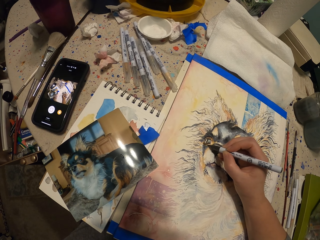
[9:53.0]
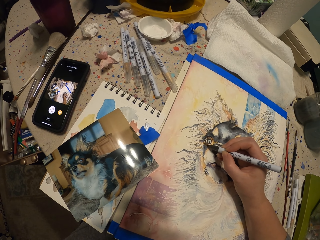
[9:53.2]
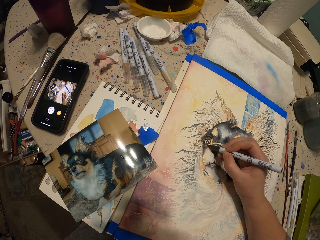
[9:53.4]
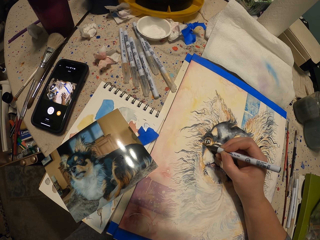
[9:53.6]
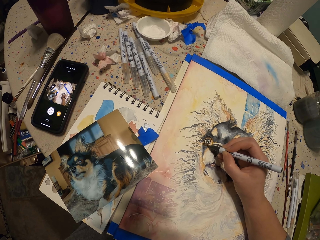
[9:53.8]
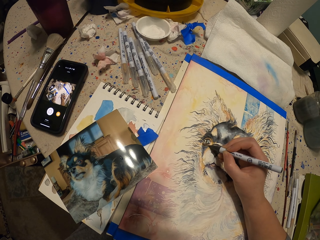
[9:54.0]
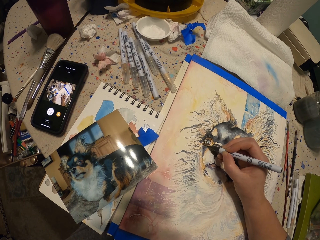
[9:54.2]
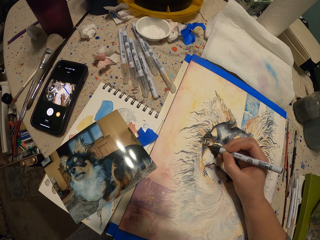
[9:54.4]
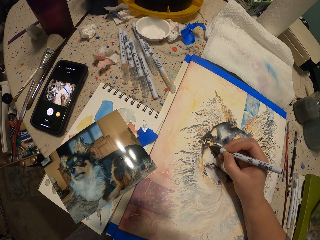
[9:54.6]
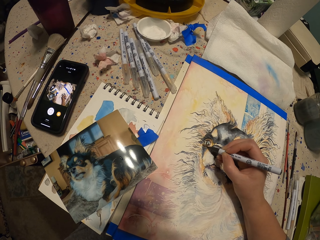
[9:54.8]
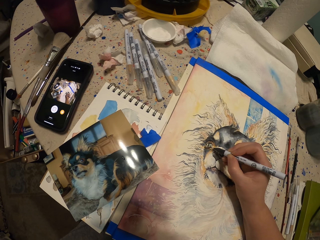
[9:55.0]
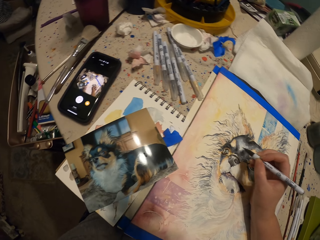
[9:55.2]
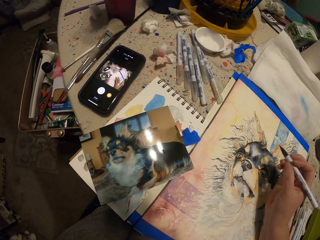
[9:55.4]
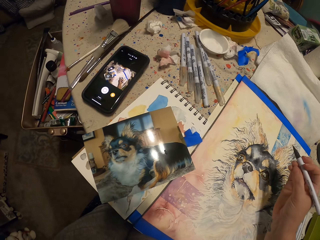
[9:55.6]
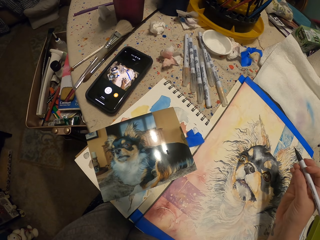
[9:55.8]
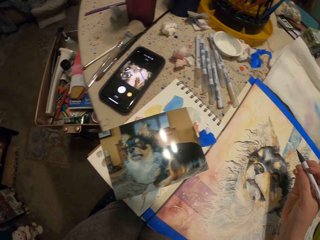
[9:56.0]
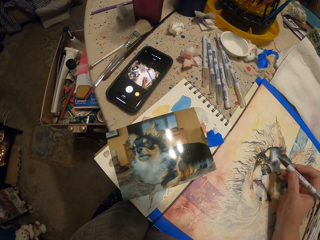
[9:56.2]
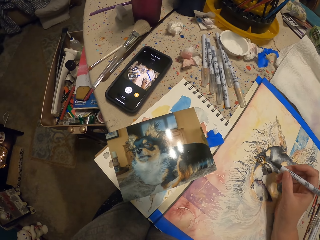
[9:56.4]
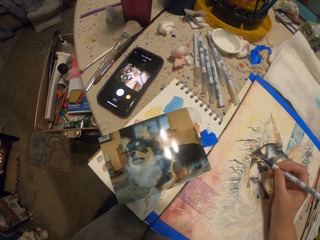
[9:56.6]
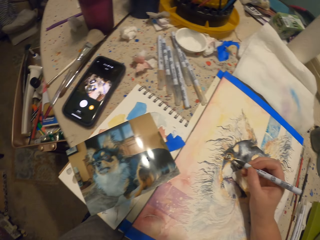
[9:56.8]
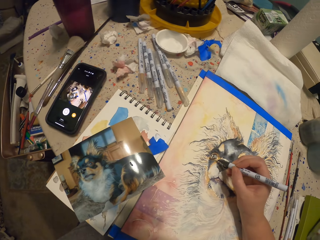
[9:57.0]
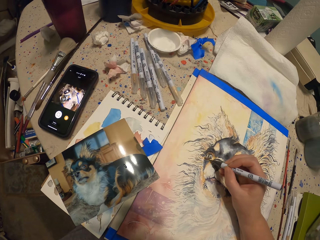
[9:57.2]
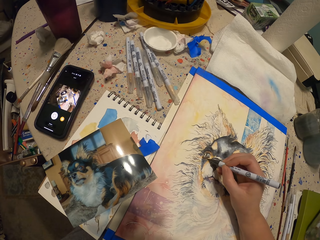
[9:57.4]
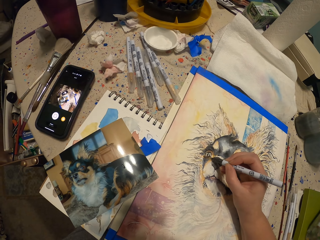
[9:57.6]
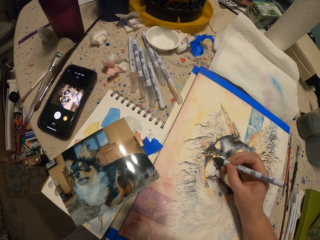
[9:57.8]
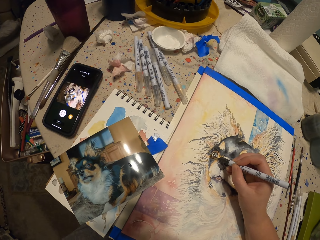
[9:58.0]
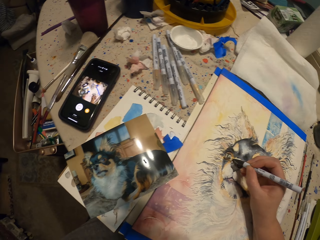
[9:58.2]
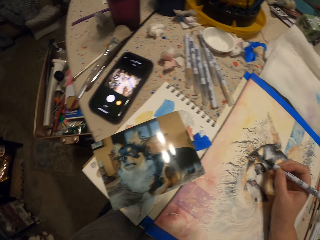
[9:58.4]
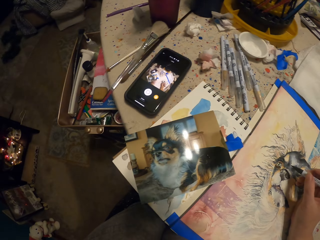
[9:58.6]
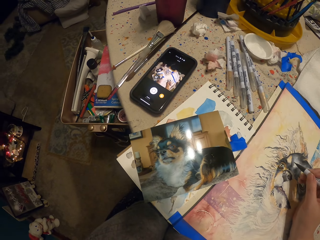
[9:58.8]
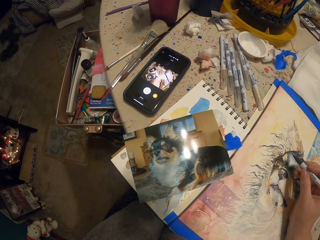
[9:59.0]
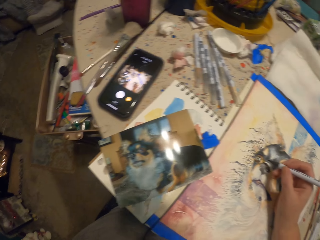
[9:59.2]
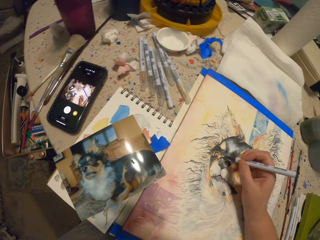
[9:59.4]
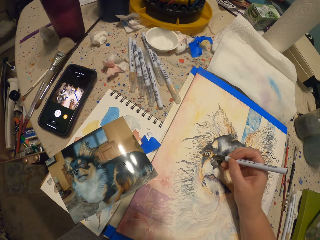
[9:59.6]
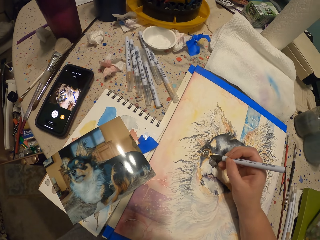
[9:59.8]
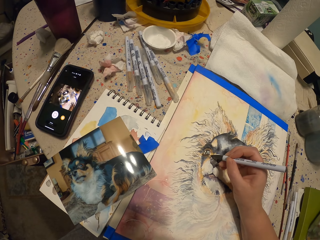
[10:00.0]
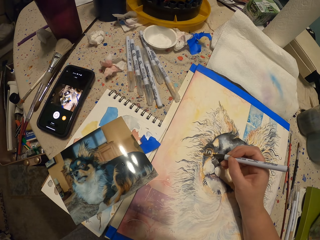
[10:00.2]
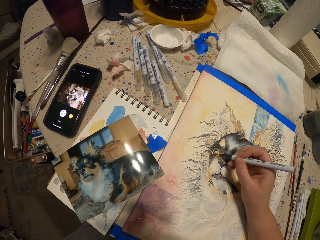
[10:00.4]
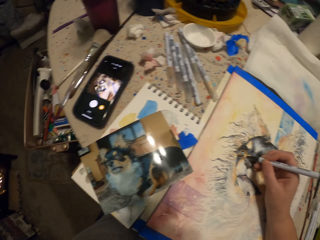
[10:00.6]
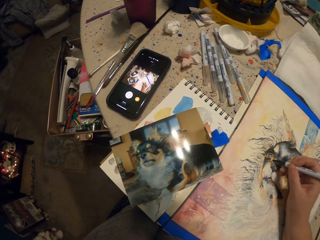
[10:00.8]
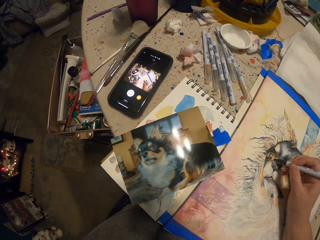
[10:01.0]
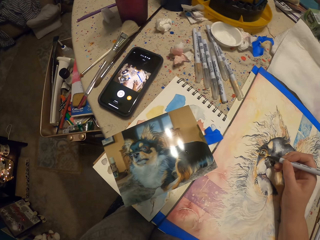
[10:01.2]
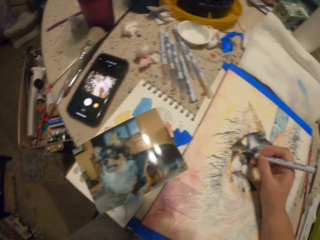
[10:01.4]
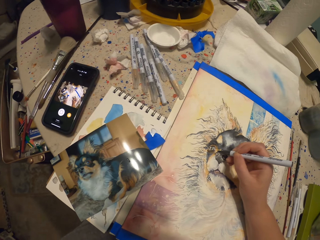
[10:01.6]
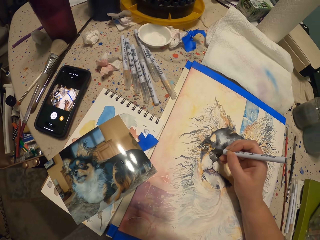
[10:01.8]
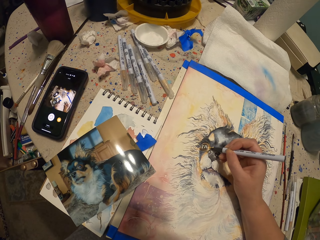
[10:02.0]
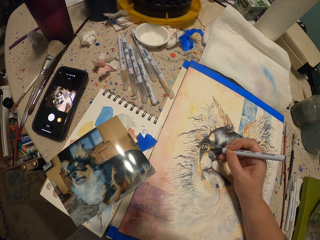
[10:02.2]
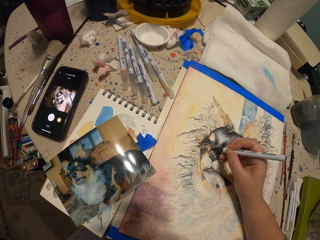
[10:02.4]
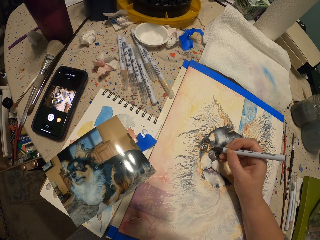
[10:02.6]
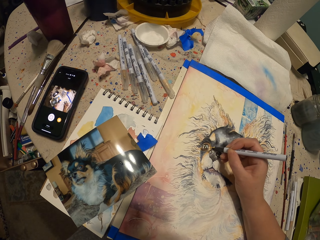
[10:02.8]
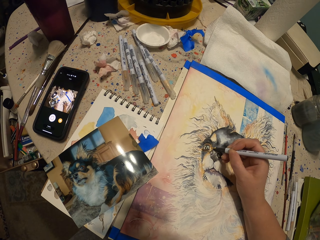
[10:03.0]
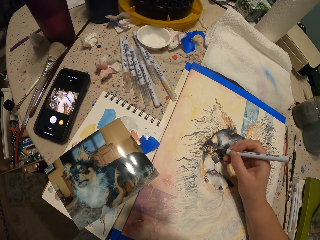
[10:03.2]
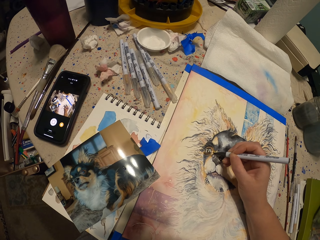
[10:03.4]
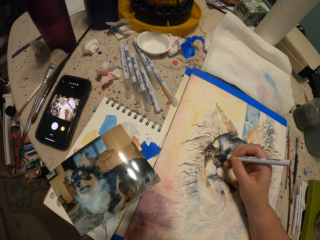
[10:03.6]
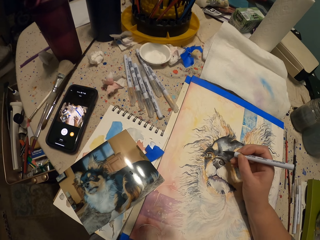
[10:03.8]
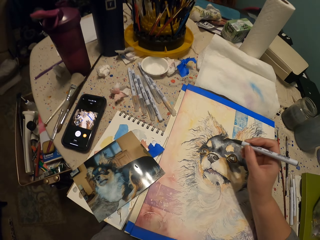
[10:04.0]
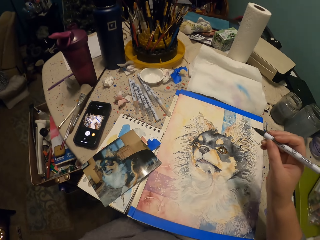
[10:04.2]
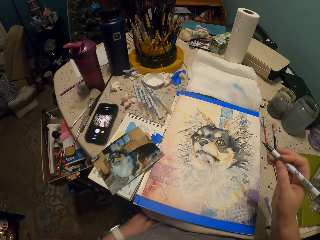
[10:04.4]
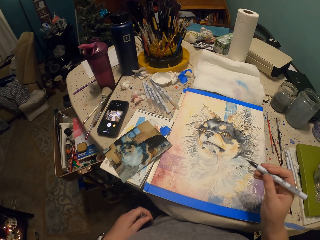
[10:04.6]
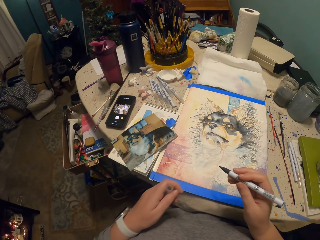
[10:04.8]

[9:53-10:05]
The camera wearer looks at the picture. They draw on the paper. They look at the picture.

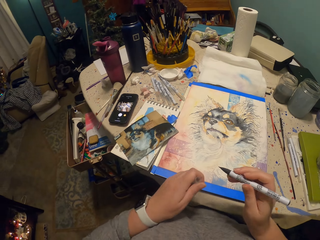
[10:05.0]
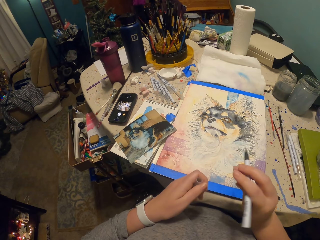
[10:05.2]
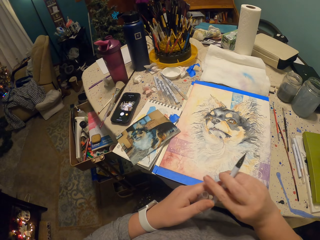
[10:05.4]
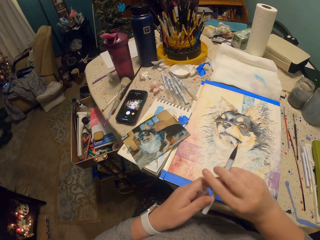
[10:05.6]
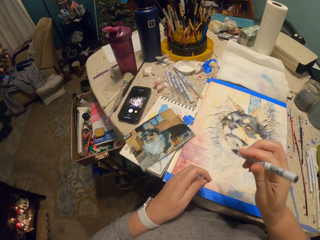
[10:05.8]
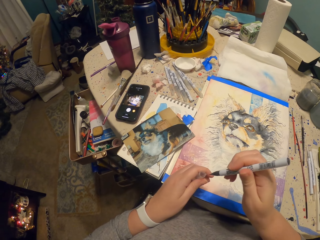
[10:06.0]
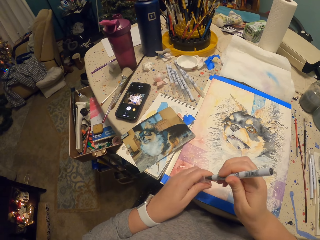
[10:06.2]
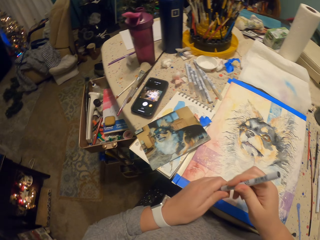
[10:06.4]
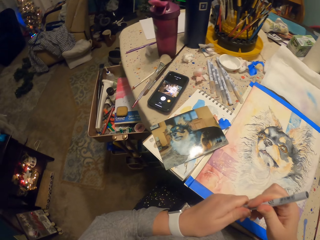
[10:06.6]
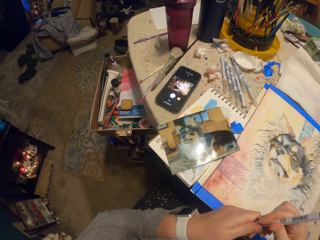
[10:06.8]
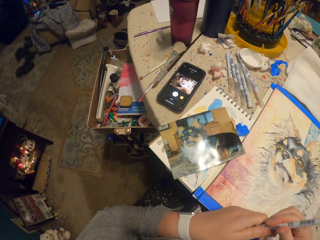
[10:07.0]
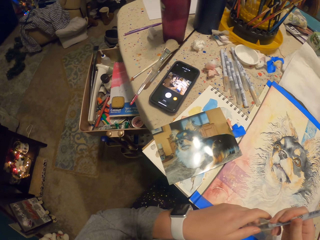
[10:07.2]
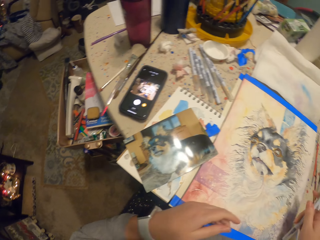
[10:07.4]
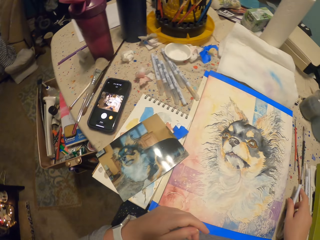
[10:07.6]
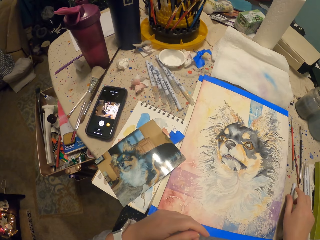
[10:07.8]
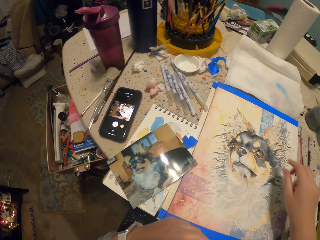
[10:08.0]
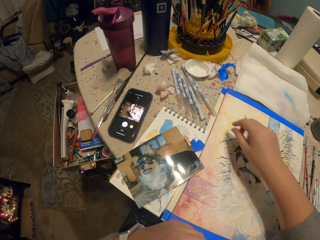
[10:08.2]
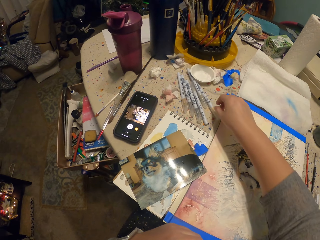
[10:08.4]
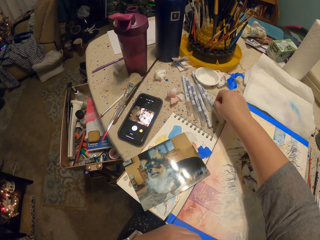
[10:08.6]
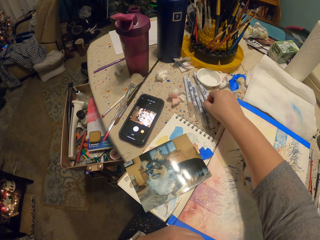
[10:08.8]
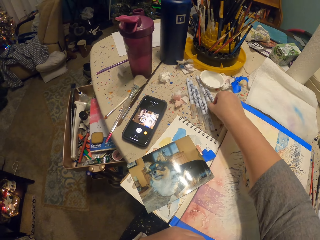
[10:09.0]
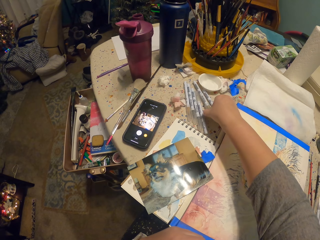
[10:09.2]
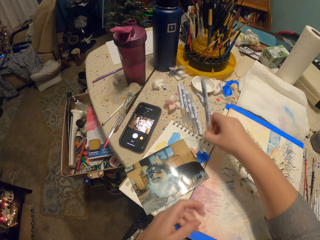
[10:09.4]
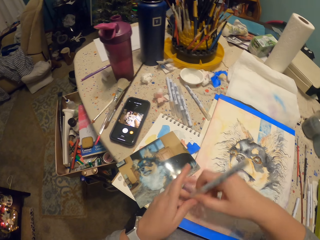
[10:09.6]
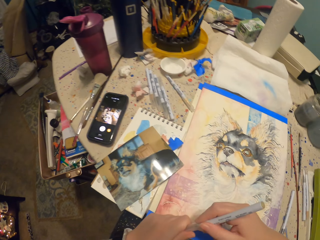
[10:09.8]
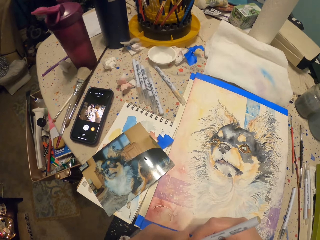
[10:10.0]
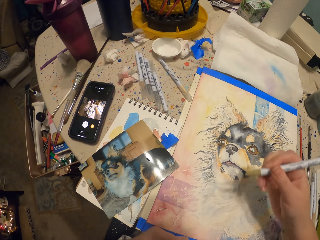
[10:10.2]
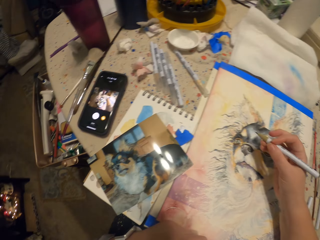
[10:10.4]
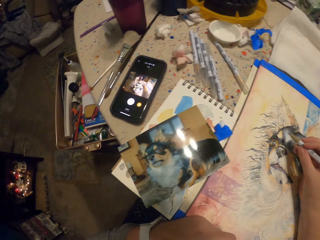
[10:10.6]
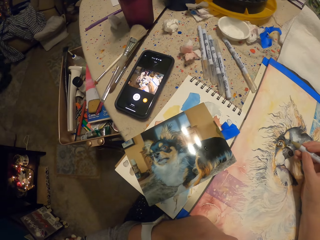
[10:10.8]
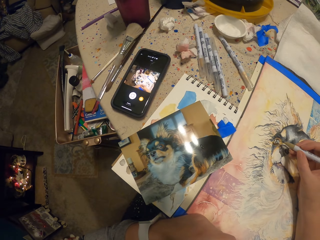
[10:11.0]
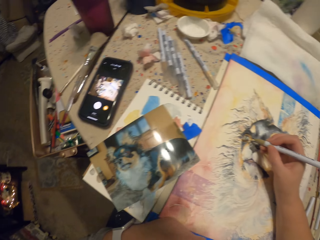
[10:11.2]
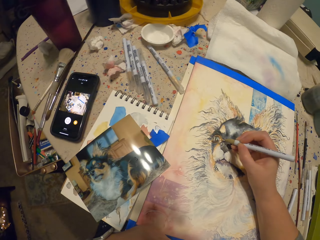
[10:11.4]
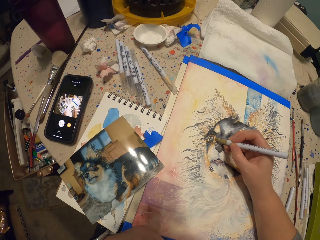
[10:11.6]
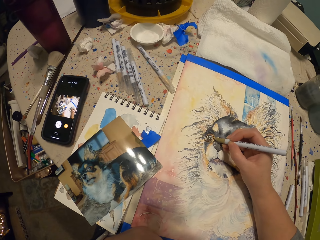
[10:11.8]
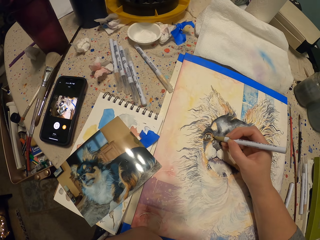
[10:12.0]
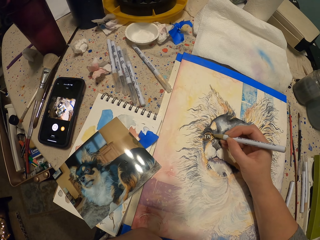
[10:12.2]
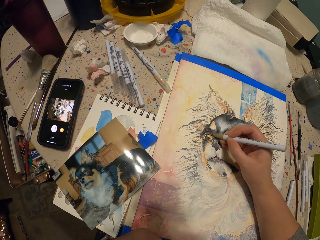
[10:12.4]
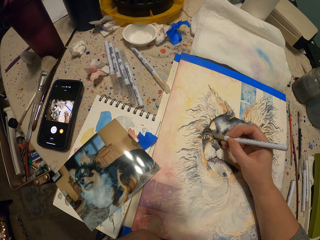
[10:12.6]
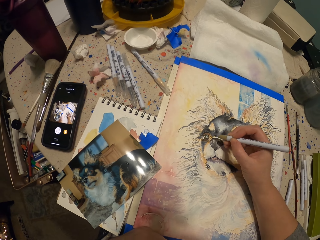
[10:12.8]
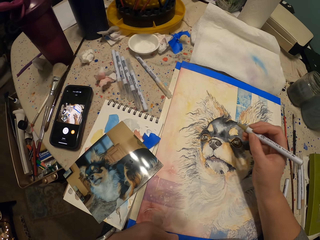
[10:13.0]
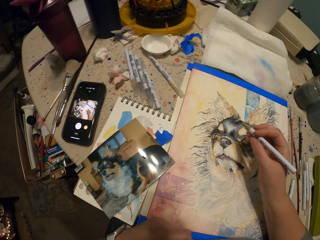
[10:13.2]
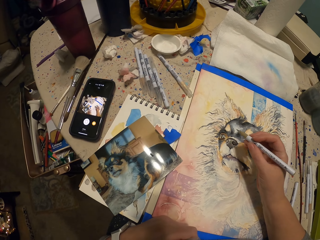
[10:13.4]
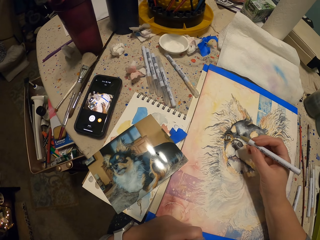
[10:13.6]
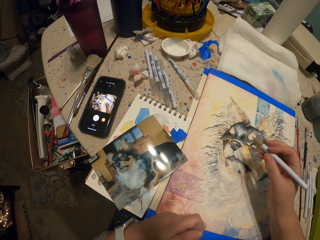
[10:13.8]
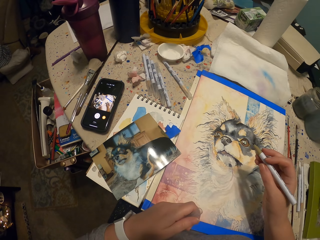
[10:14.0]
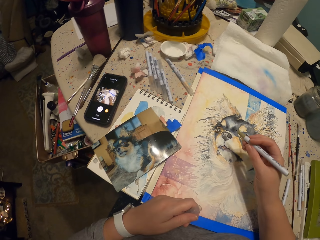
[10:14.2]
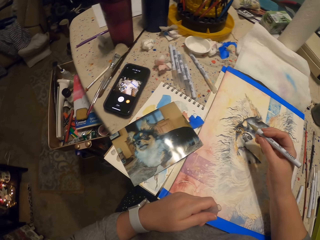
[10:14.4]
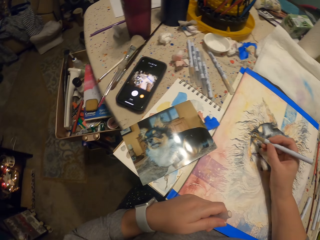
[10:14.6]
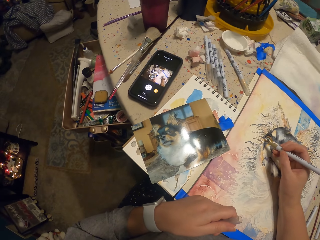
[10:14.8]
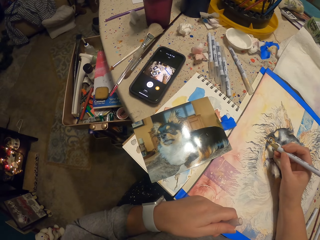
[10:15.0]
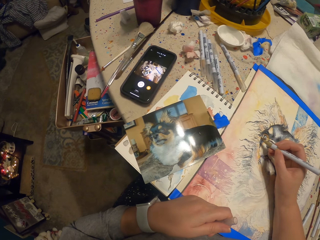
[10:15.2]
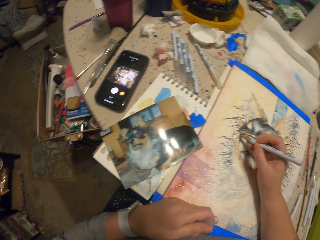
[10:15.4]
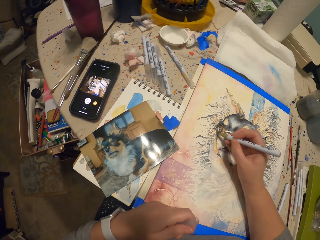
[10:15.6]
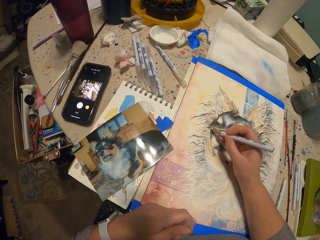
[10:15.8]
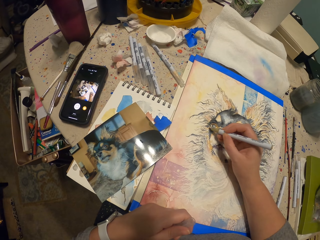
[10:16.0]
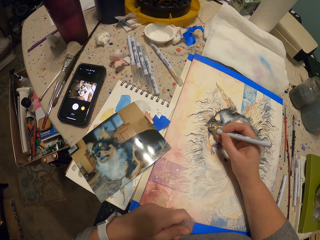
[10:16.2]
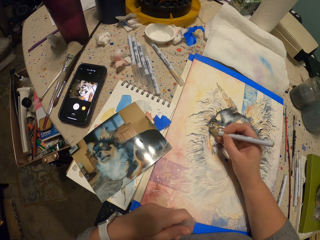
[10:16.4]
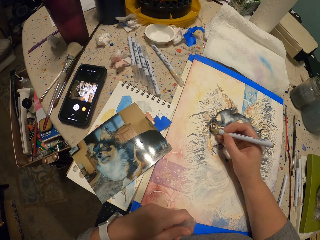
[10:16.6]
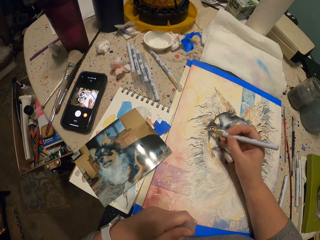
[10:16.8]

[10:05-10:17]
The camera wearer puts the lid onto the paint pen. He looks at his phone. He puts the paint pen on the table. He picks up the paint pen on the table. He removes the lid from the pen. He paints a picture on the paper with the paint pen.
